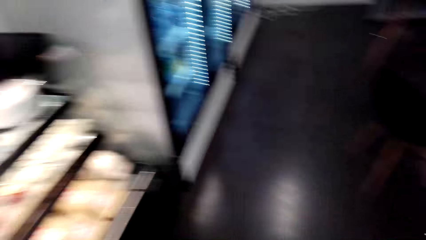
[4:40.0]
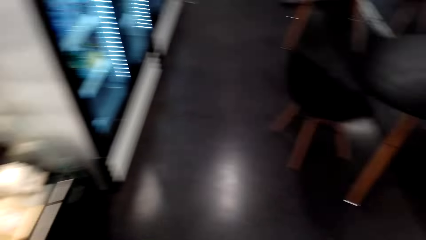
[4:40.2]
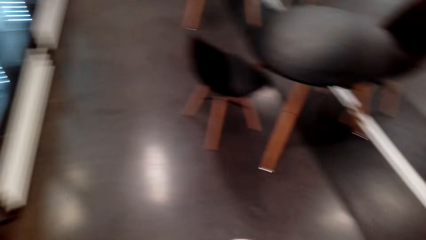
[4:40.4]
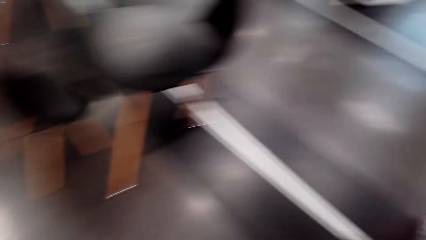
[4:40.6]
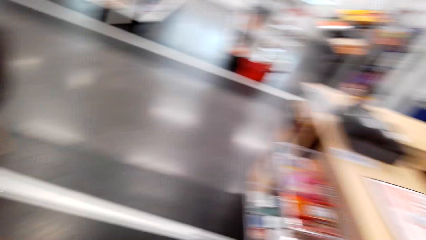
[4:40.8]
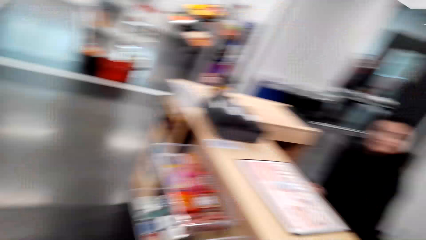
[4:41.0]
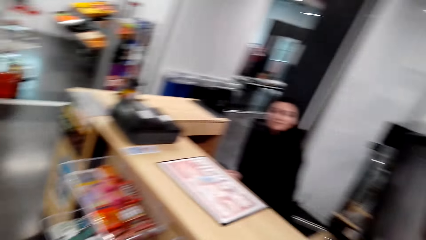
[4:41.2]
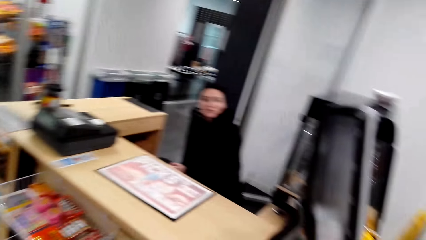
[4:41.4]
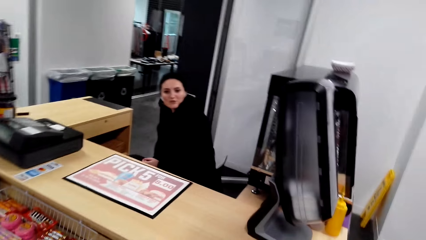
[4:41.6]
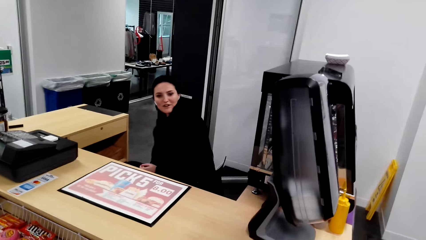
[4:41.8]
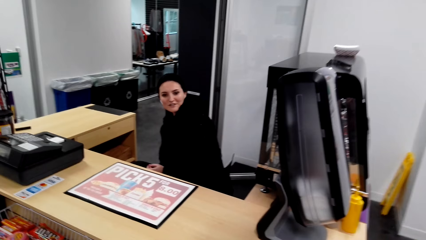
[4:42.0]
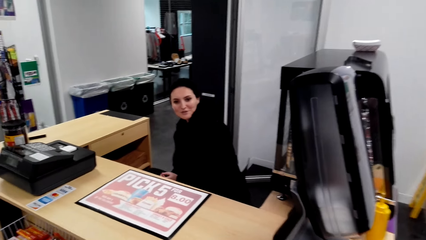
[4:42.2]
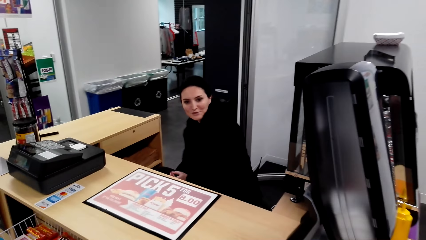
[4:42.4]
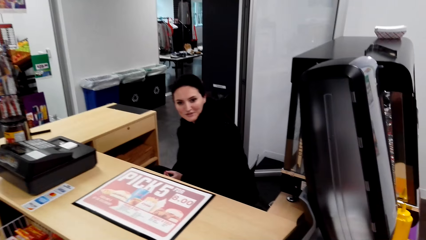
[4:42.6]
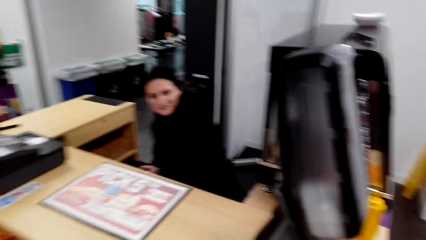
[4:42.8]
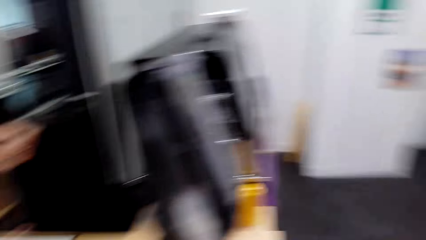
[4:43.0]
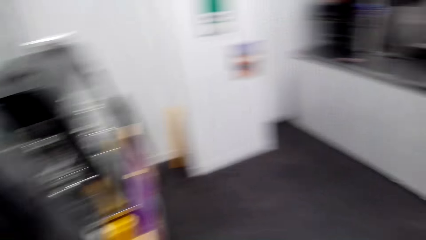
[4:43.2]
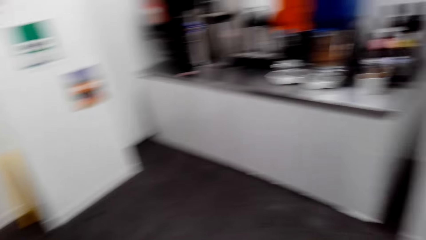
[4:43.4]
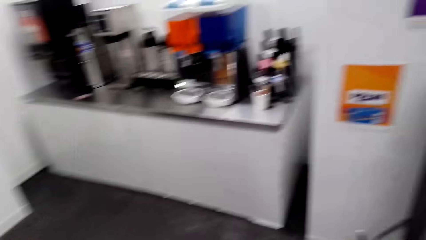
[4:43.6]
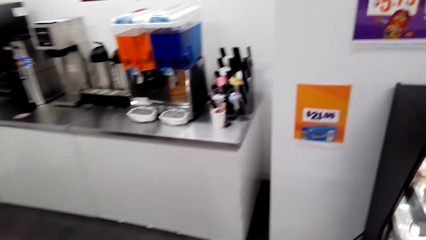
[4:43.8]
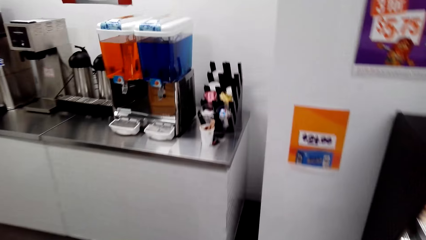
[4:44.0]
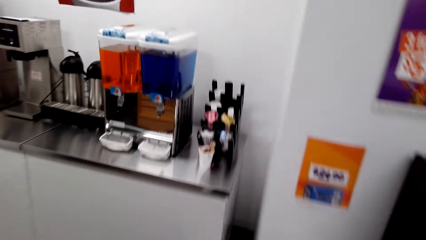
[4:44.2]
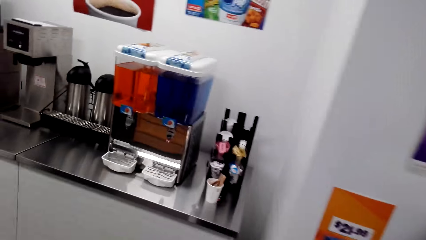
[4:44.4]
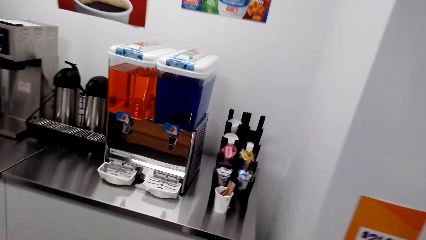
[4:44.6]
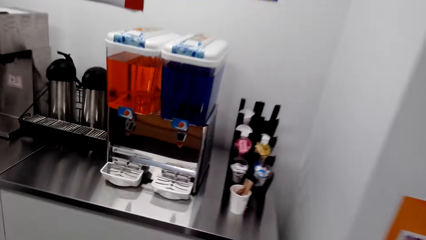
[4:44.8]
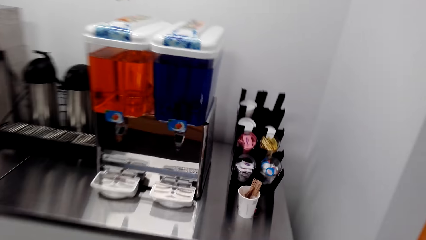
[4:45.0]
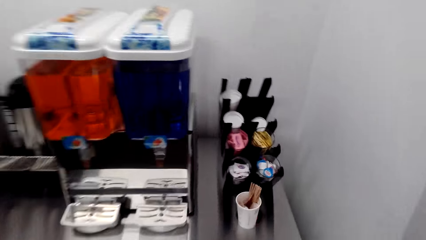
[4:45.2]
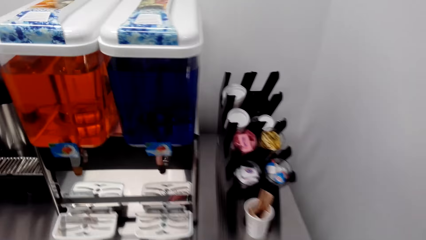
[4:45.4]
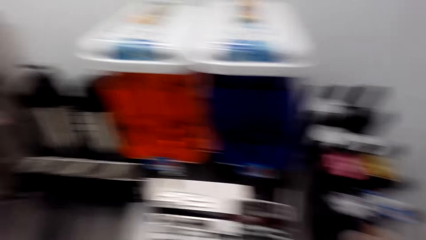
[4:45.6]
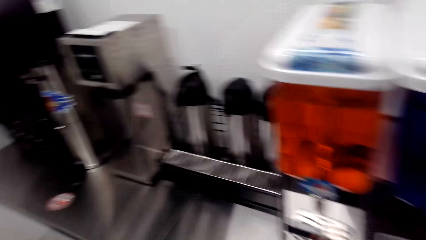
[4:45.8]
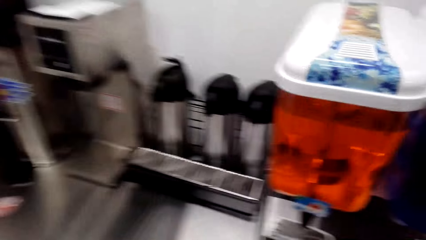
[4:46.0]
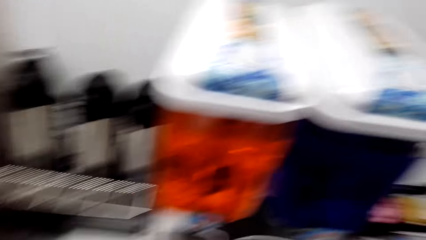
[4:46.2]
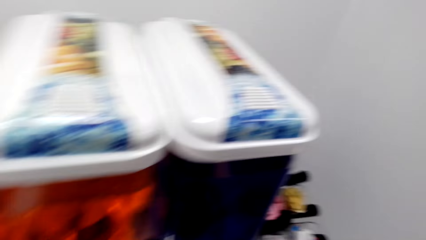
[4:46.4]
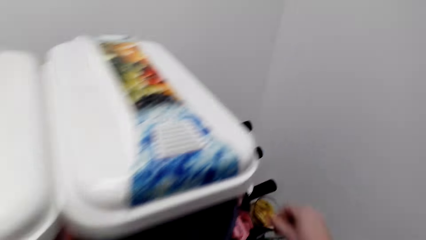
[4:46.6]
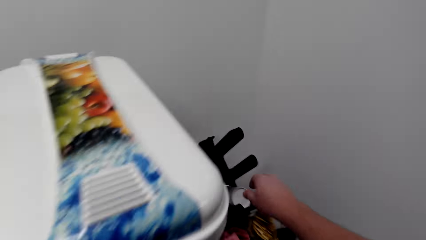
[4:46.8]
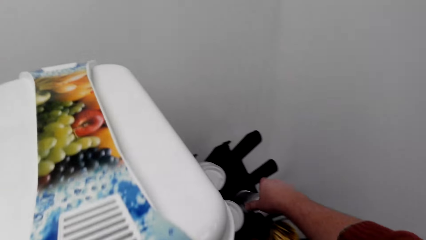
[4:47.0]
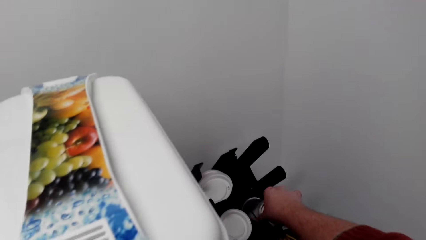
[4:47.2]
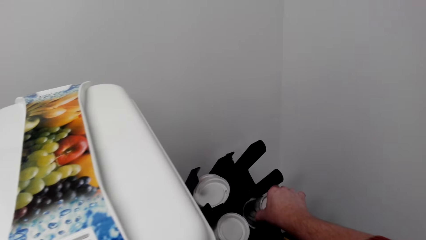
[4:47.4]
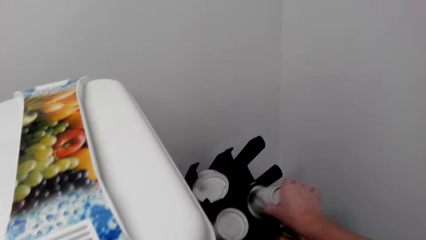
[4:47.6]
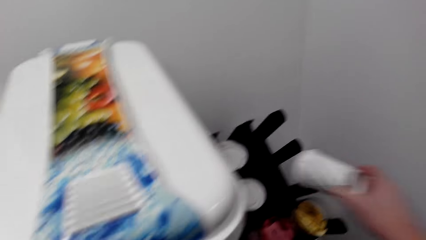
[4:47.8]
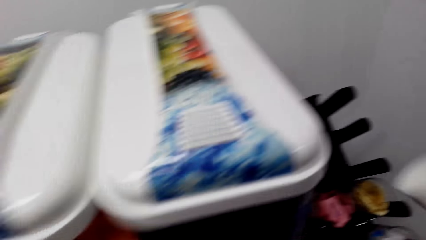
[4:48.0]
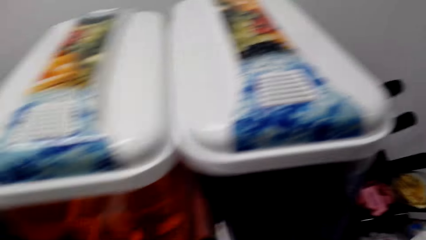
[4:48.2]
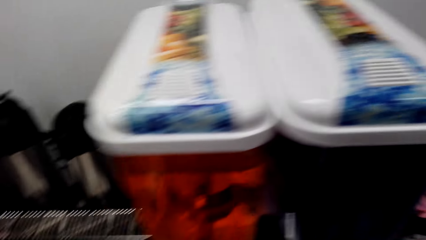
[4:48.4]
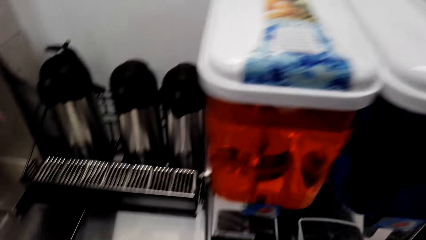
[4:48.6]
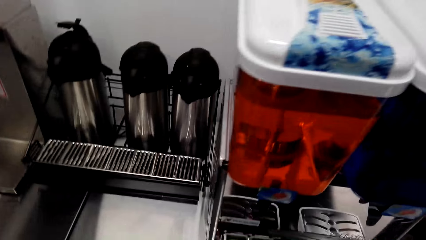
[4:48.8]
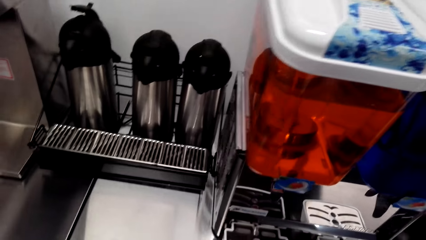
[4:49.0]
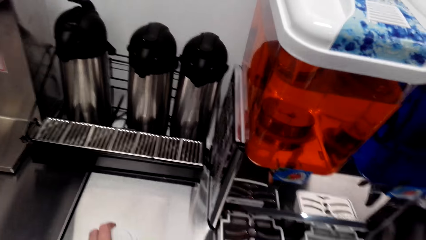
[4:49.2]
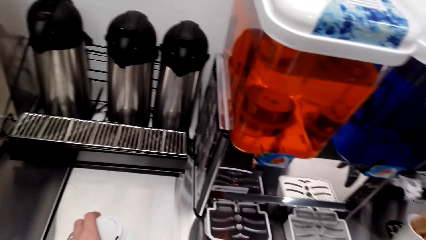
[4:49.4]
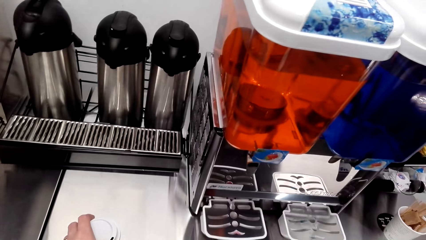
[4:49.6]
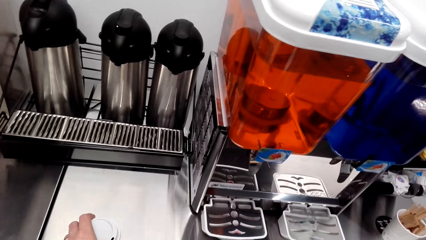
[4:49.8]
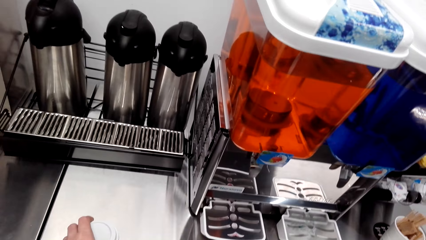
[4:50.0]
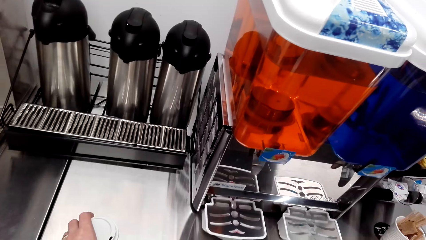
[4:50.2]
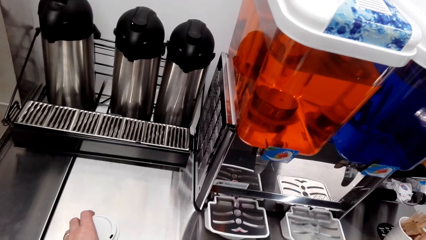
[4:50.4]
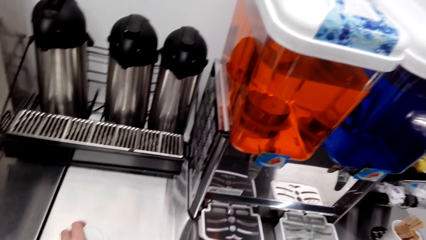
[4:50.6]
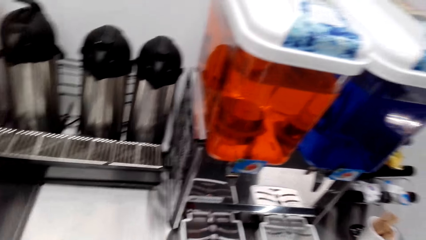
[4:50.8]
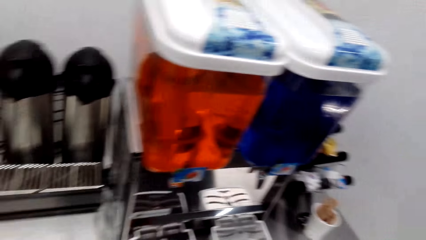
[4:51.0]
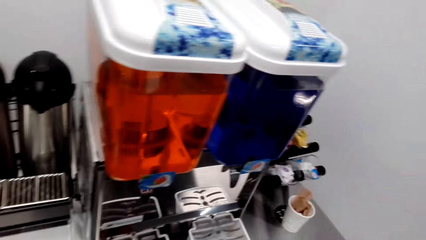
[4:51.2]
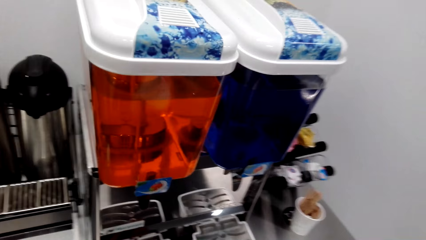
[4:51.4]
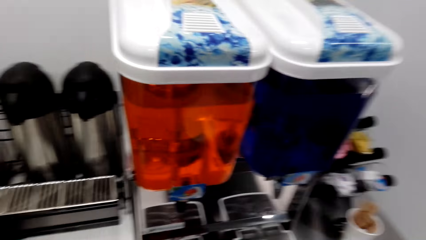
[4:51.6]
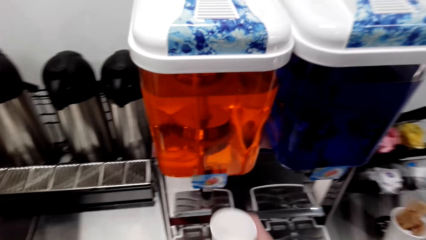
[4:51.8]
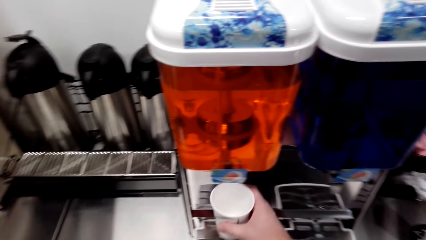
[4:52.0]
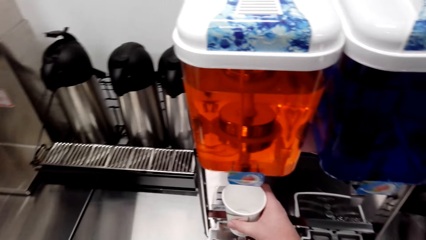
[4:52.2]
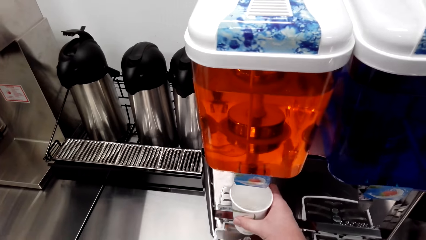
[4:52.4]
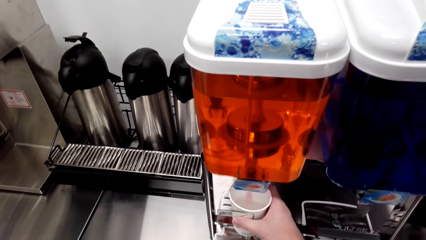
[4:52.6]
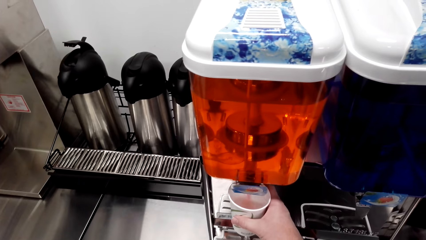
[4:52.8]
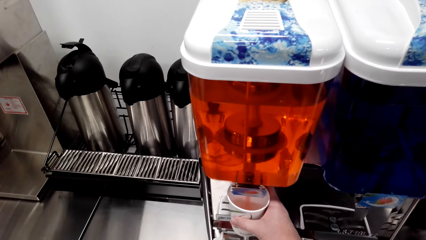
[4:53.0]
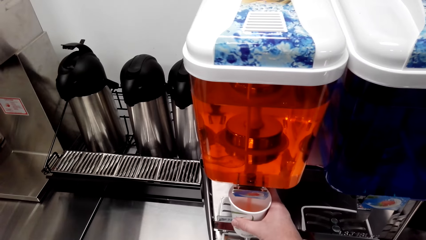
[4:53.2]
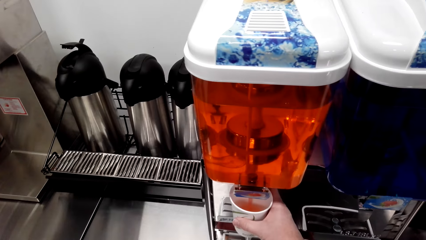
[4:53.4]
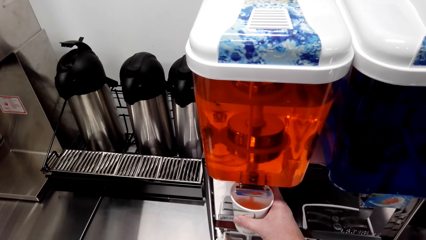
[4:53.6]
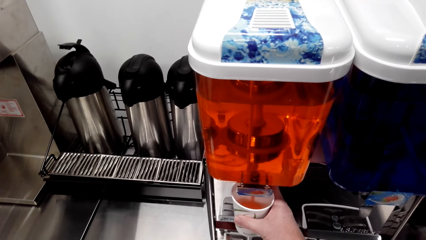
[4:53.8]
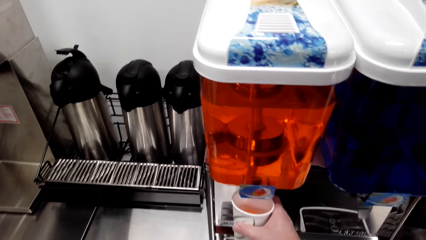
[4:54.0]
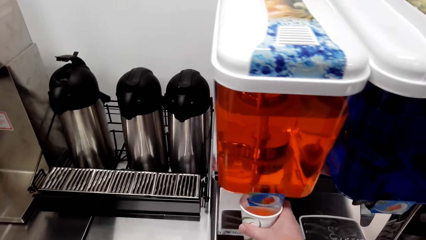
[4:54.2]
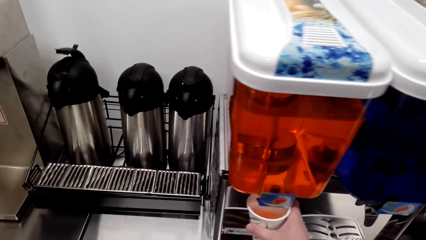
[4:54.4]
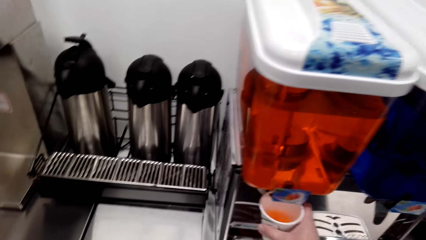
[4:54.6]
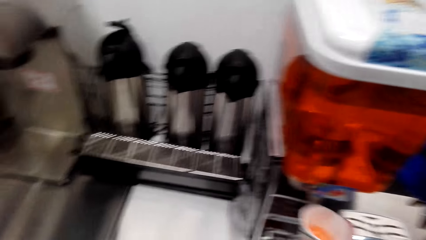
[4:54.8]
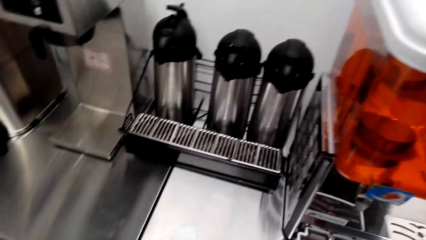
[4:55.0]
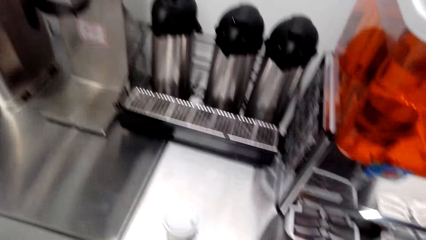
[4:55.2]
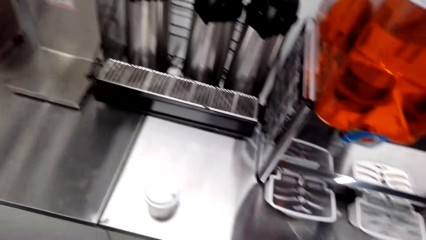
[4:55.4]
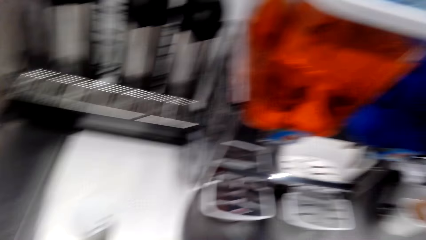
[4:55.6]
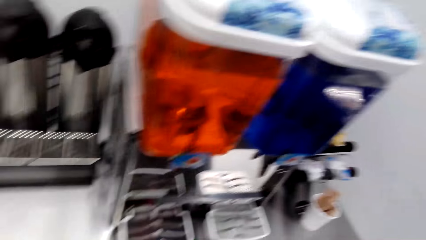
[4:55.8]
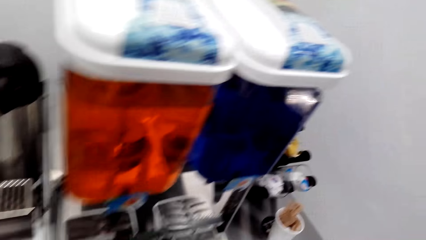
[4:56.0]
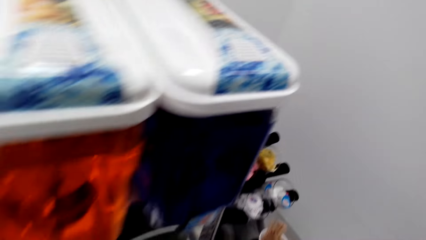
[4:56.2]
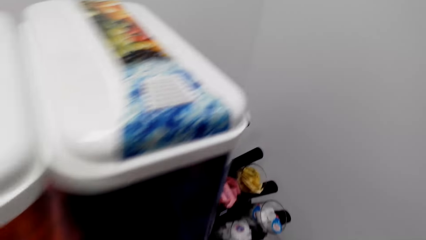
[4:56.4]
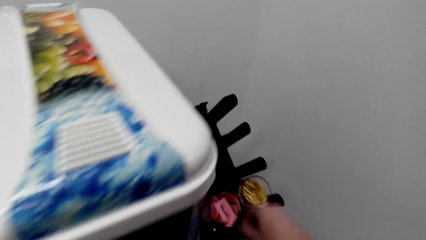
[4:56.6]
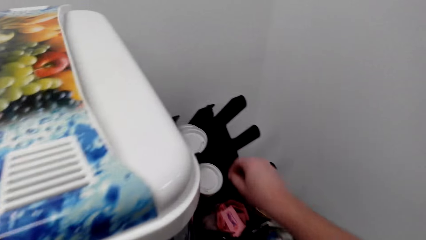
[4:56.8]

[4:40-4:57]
A cashier talks with the camera wearer. The camera wearer picks up a coffee cup from the rack. They pour juice in the cup from the dispenser. They take coffee from the coffee machine.
